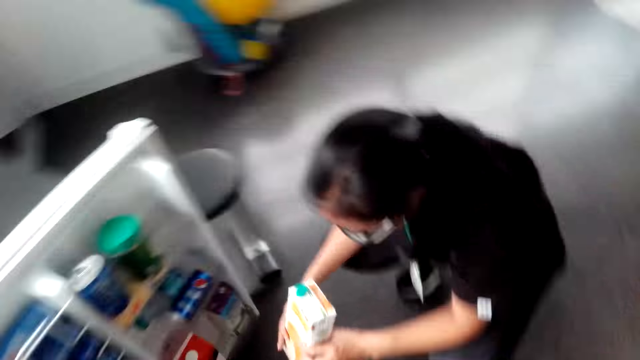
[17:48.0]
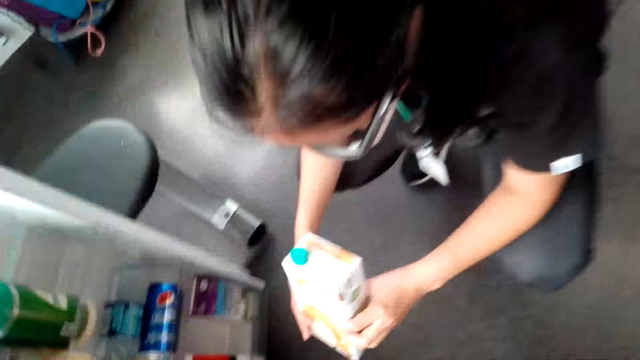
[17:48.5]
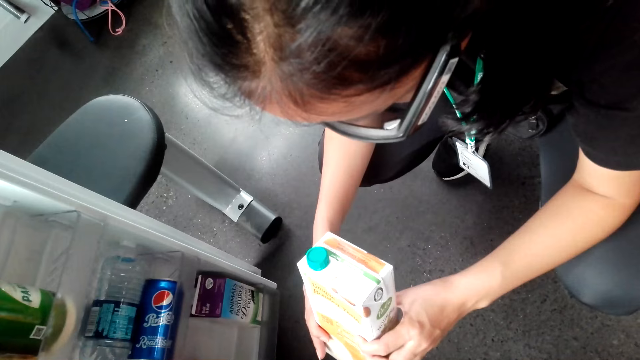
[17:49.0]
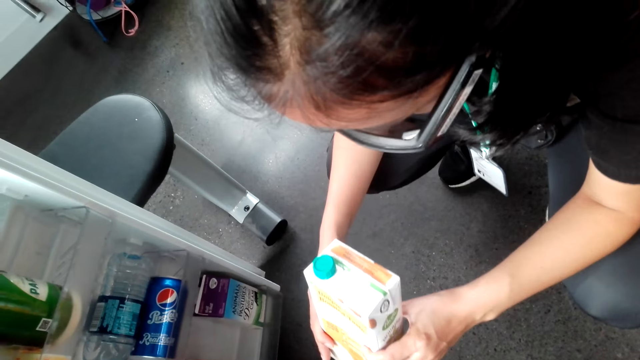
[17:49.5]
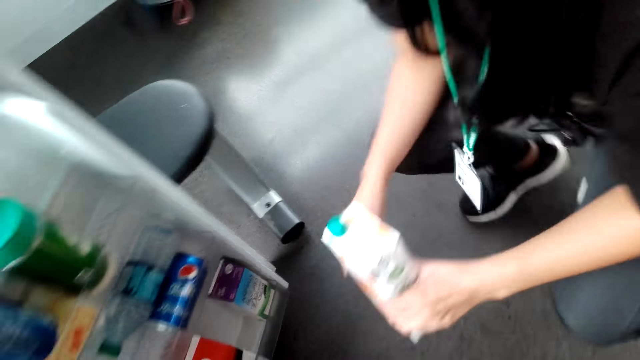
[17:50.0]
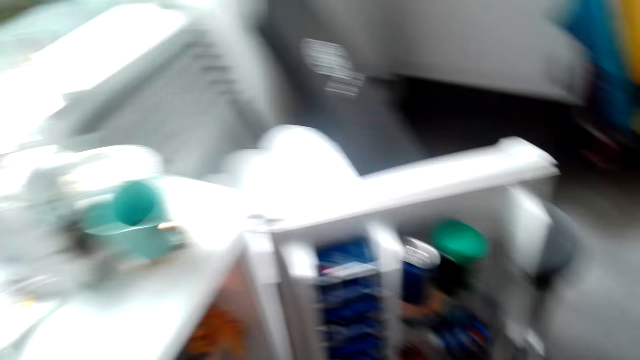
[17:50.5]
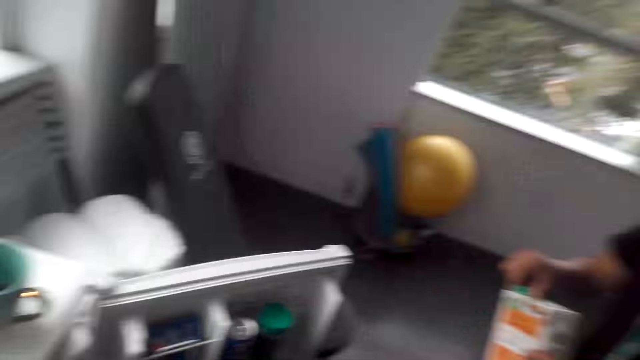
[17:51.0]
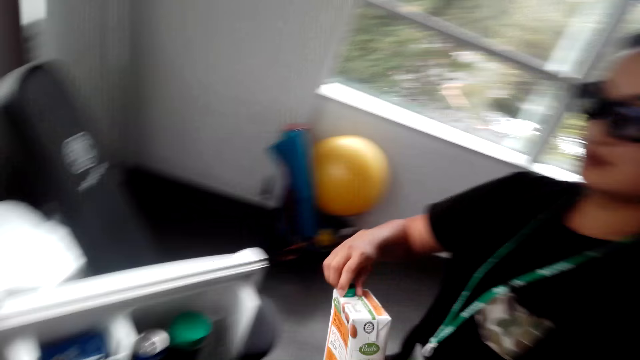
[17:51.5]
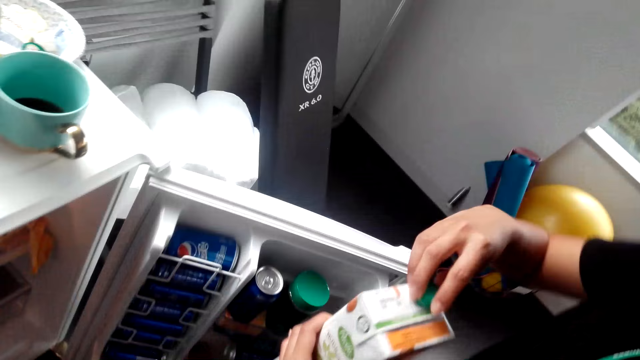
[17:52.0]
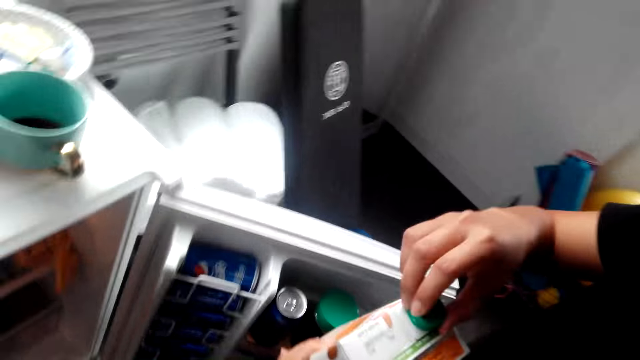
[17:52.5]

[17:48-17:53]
The lady moves around. She opens the packet of milk.

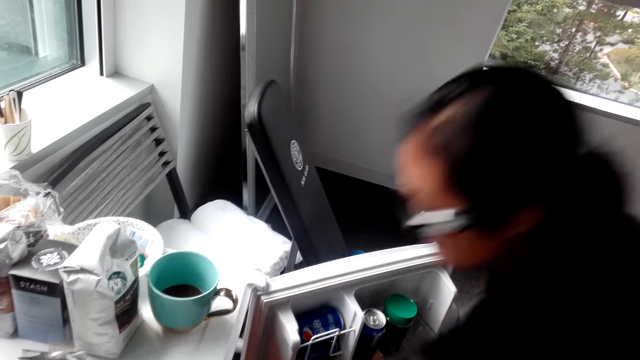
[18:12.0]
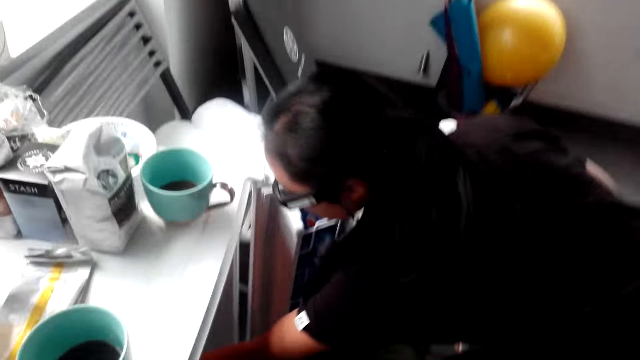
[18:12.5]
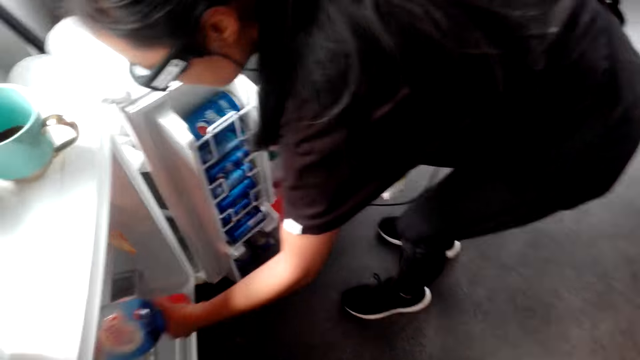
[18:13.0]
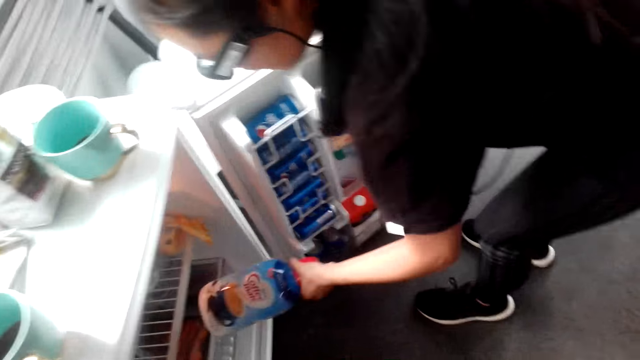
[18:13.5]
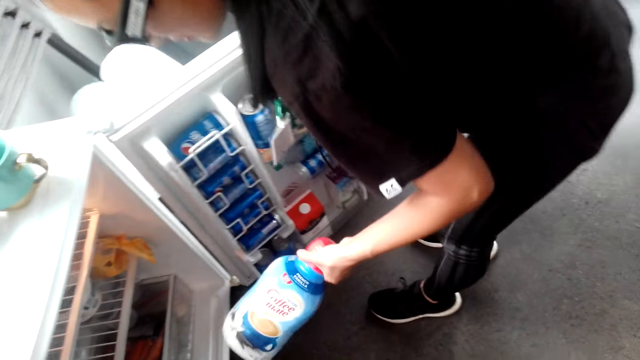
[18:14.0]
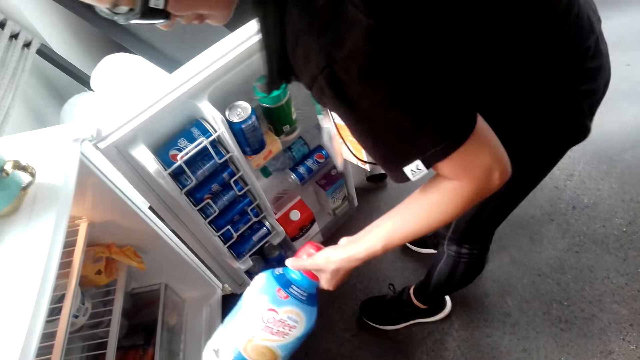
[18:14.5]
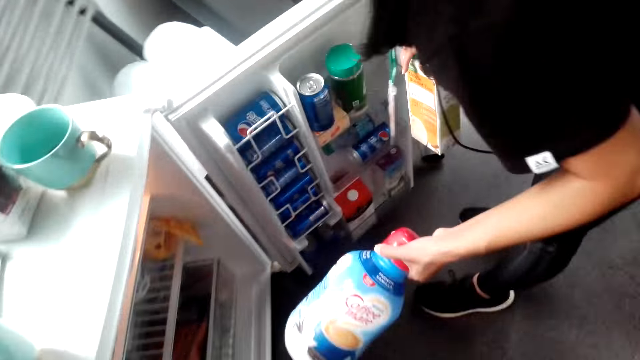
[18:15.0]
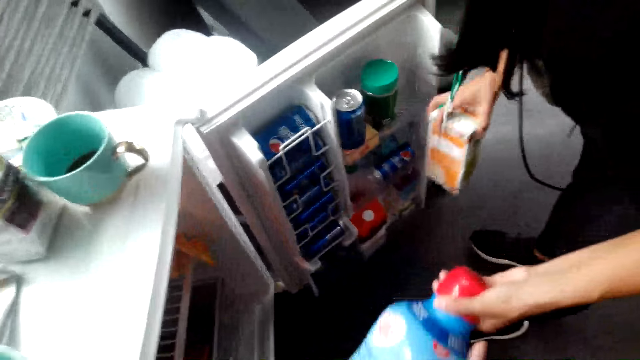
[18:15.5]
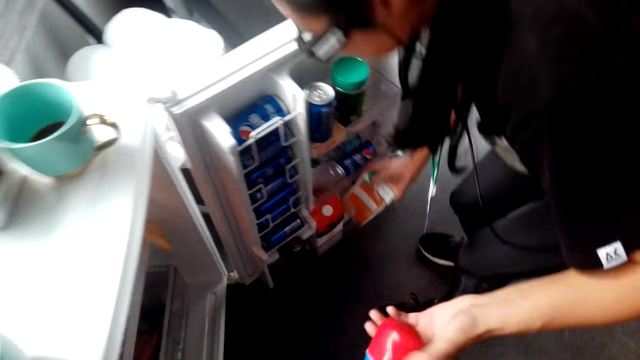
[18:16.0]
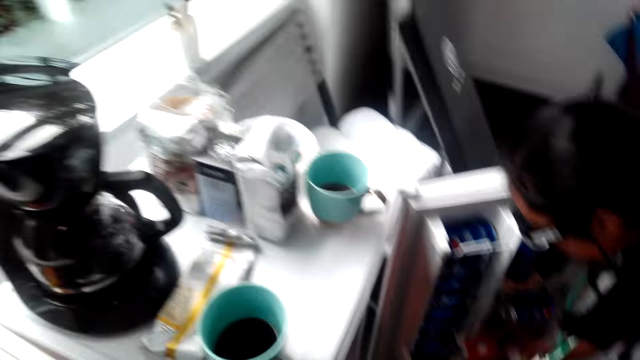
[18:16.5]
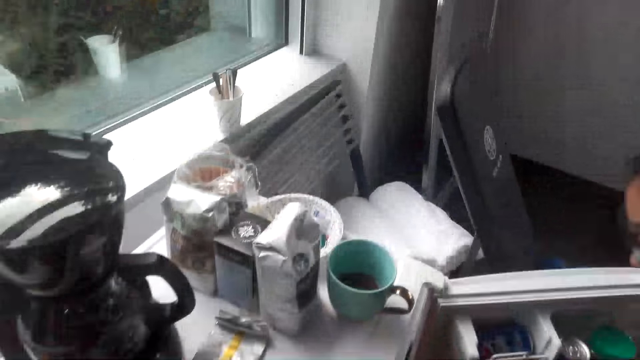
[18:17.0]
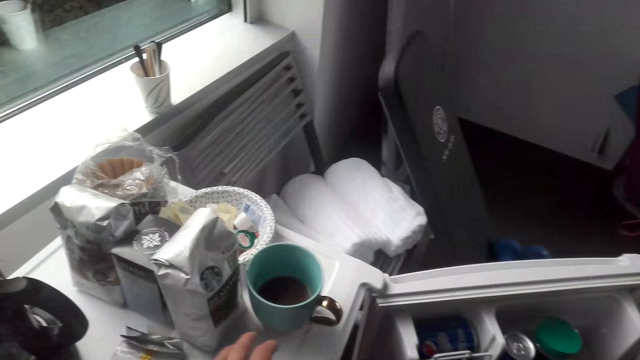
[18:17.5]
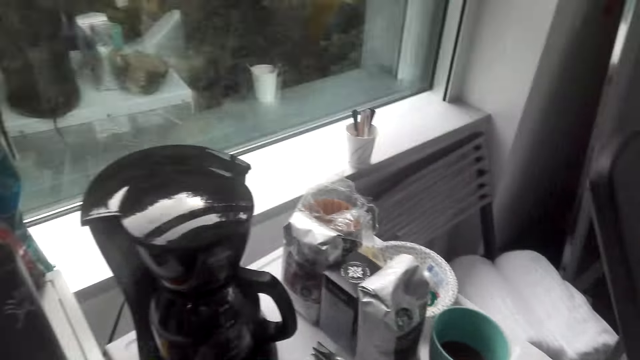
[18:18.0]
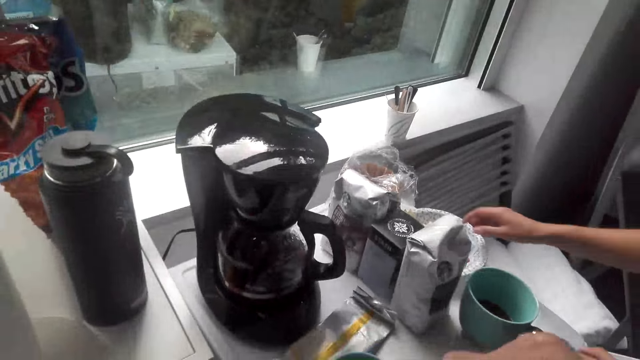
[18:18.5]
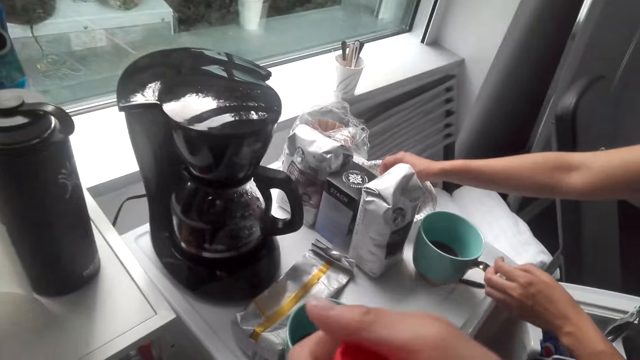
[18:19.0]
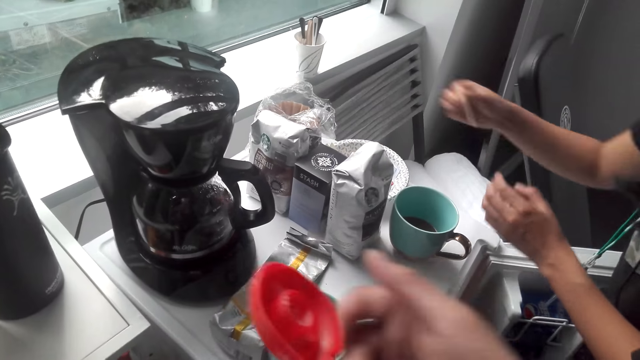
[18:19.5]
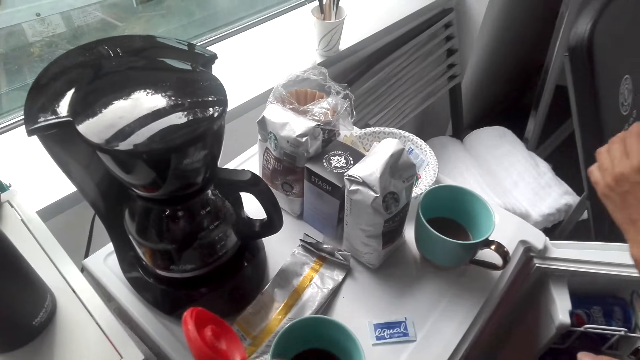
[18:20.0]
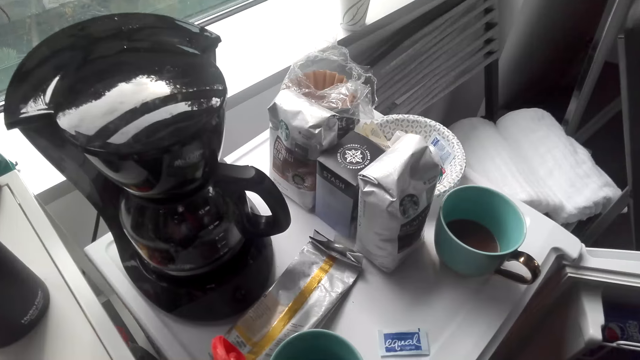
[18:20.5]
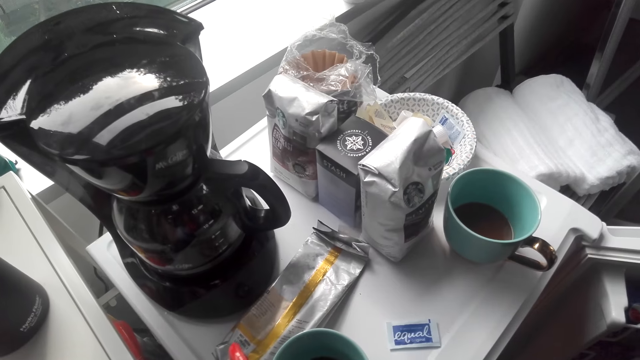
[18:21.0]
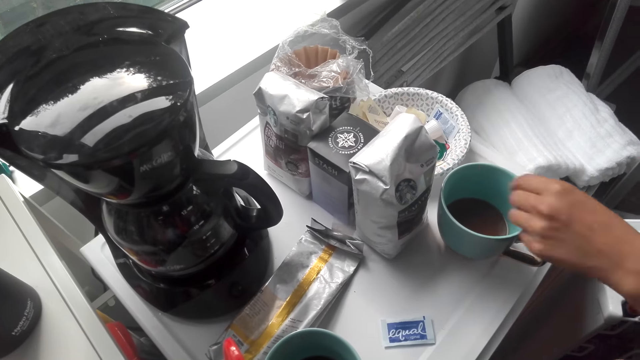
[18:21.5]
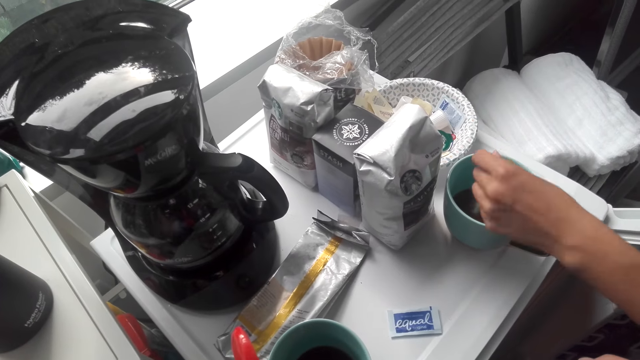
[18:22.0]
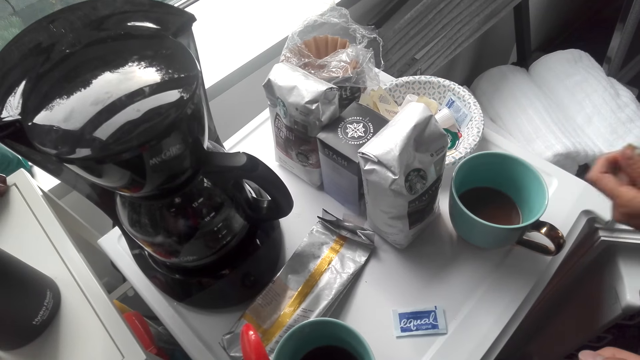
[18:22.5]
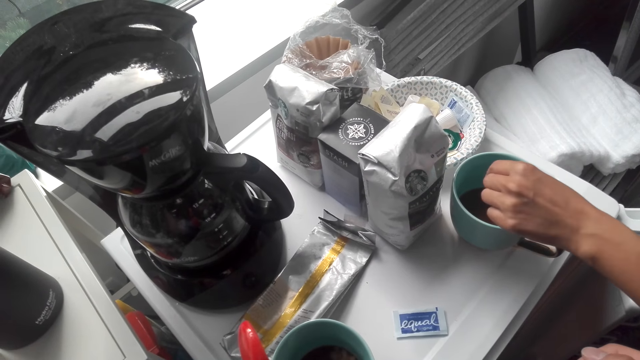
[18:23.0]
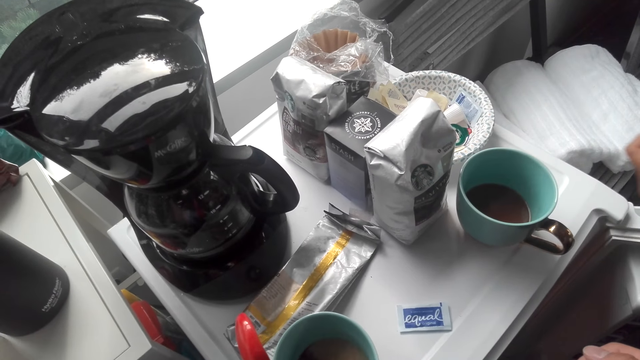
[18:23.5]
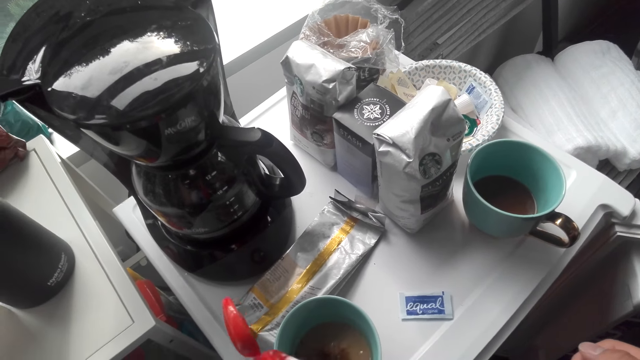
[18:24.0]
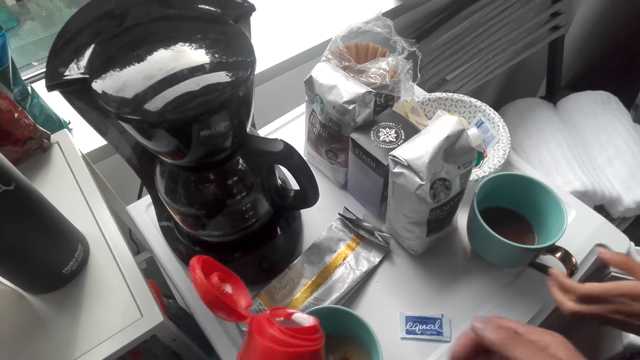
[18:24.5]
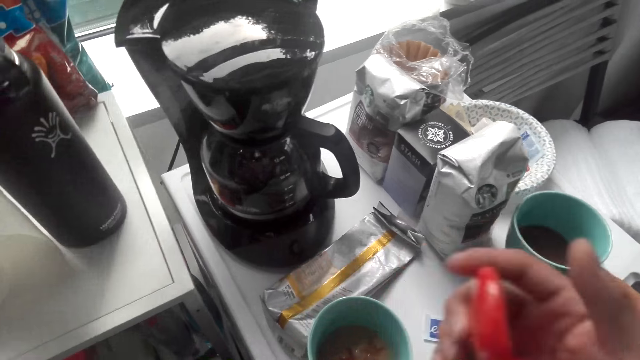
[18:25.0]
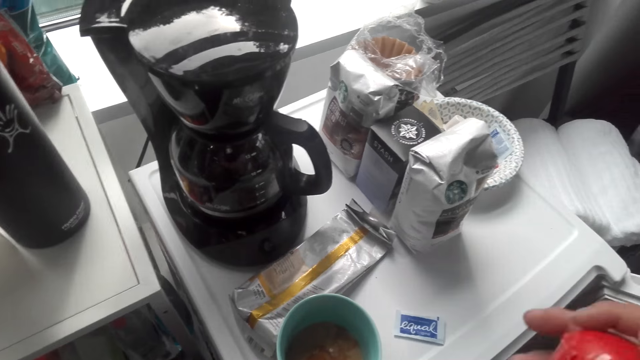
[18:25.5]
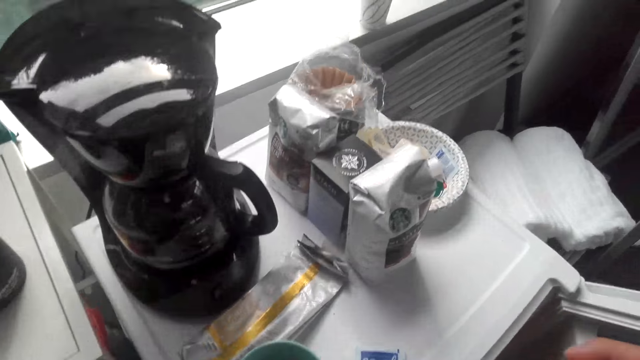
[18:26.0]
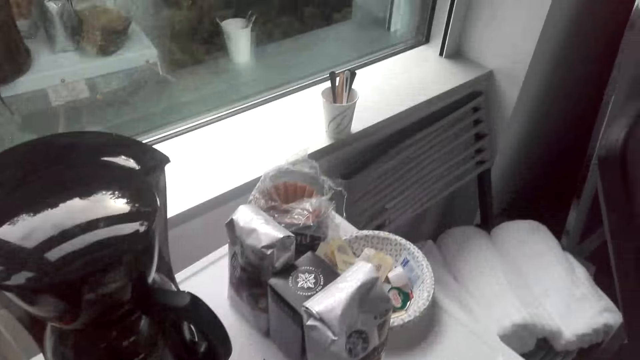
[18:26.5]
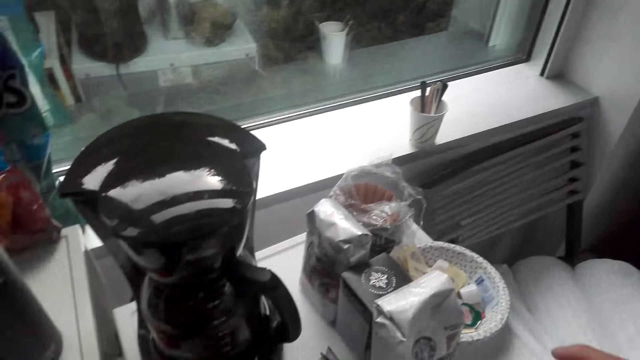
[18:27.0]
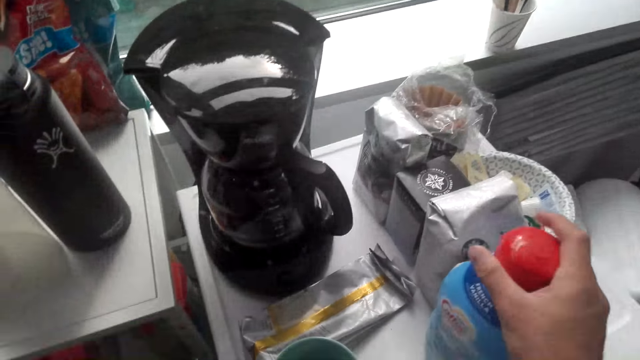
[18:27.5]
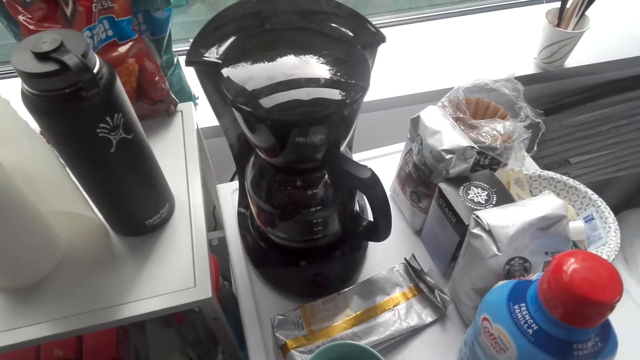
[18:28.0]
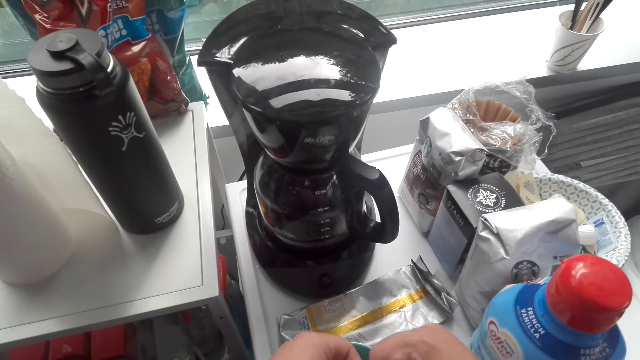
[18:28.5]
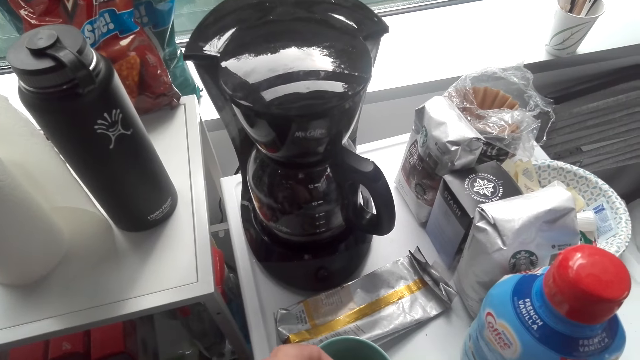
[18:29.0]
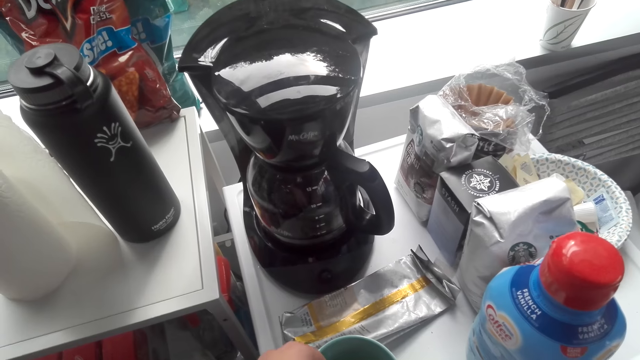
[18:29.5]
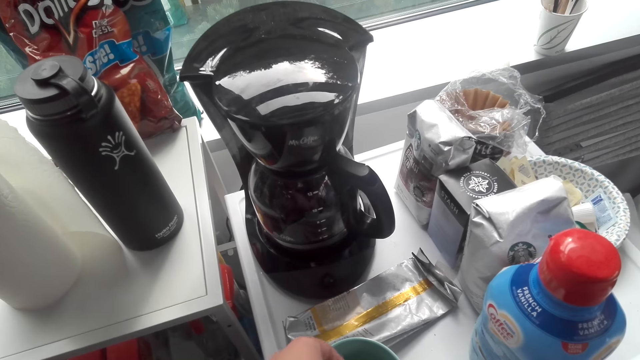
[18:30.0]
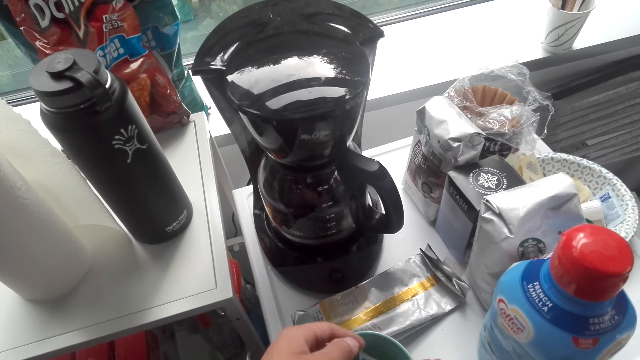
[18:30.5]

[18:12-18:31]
The lady picks a bottle from the fridge. The camera wearer picks the coffee creamer. Another woman drops the packet of a drink. The woman places the juice container in the fridge. The camera wearer opens the coffee creamer. The woman picks a sugar sachet or tea bag. The camera wearer pours the coffee creamer in the cup. The woman adds the sugar to the coffee in the cup. The camera wearer closes the coffee mate bottle. The woman picks the cup with the coffee. The camera wearer places the coffee mate bottle on the fridge. They open the tea bag sachet and add sugar in the coffee in the cup.
